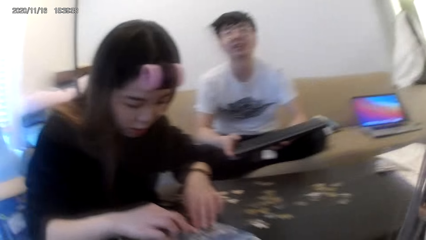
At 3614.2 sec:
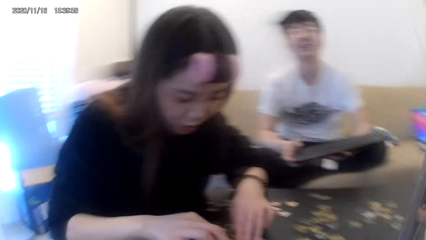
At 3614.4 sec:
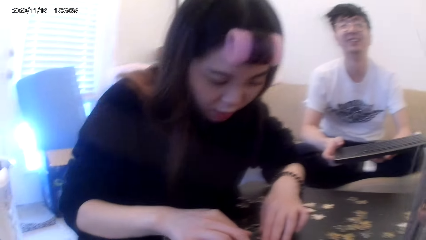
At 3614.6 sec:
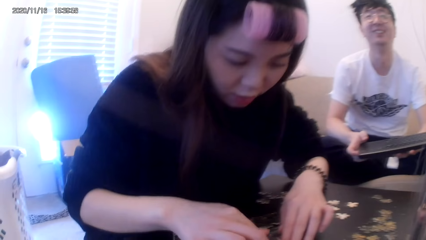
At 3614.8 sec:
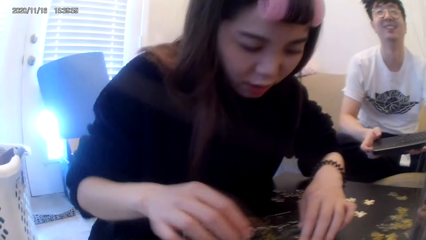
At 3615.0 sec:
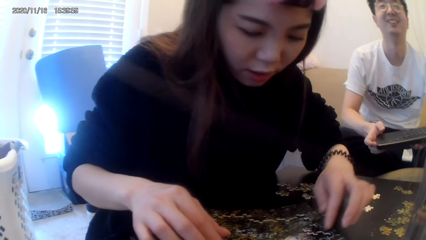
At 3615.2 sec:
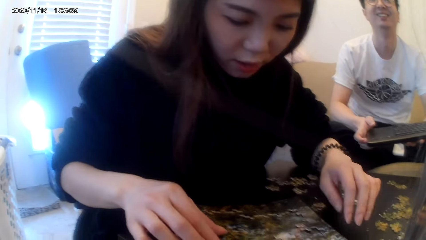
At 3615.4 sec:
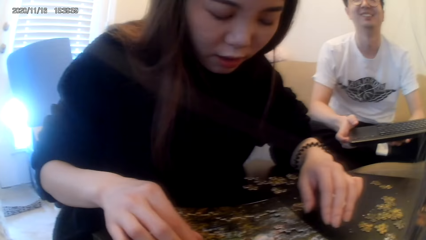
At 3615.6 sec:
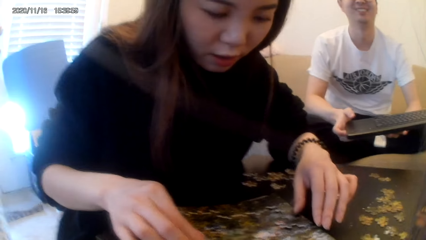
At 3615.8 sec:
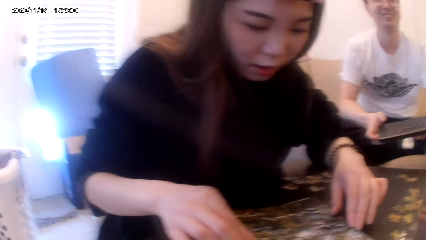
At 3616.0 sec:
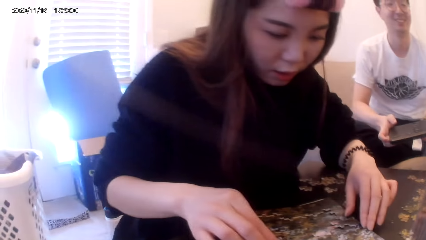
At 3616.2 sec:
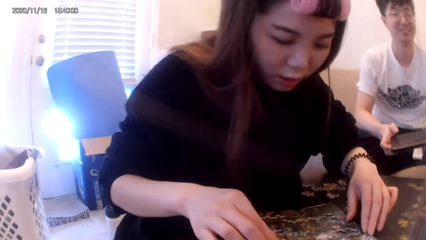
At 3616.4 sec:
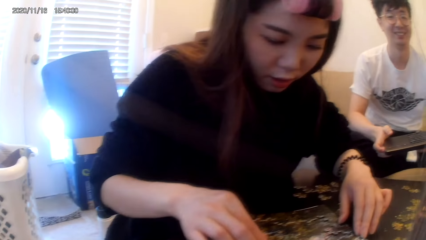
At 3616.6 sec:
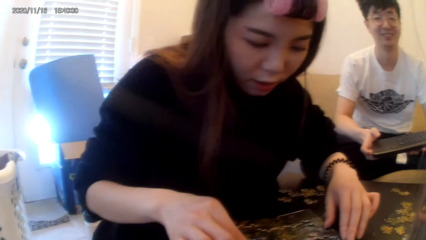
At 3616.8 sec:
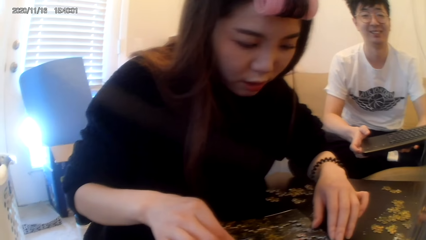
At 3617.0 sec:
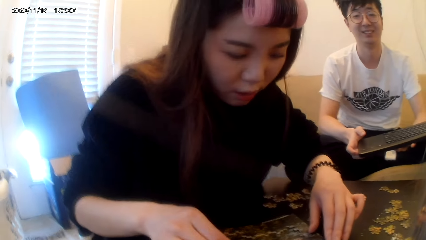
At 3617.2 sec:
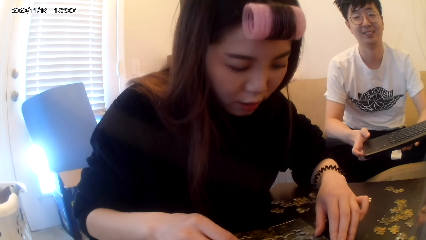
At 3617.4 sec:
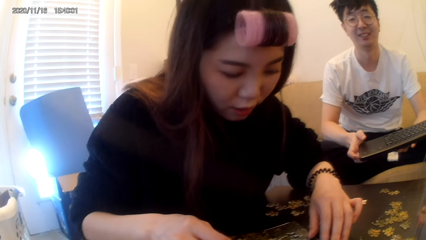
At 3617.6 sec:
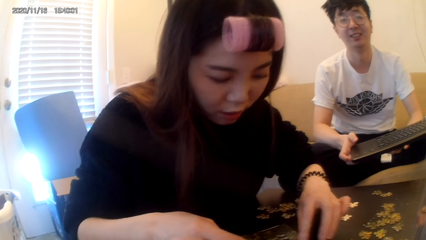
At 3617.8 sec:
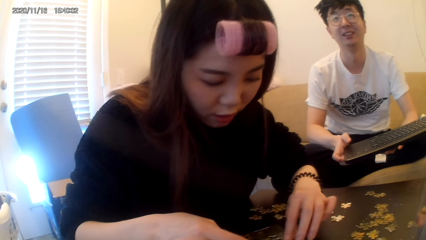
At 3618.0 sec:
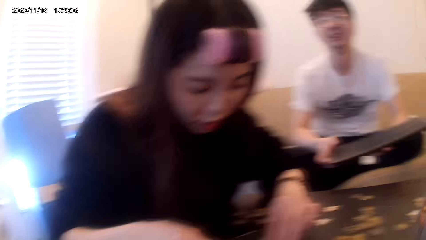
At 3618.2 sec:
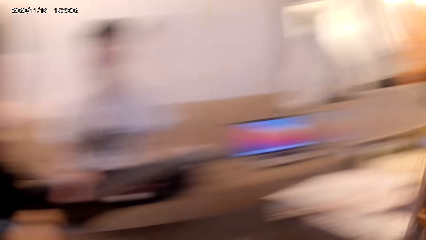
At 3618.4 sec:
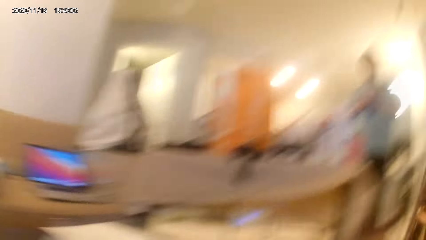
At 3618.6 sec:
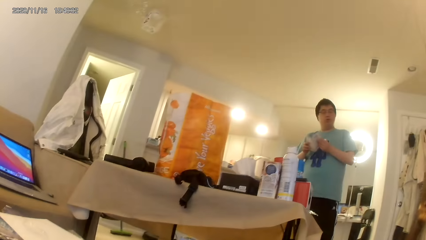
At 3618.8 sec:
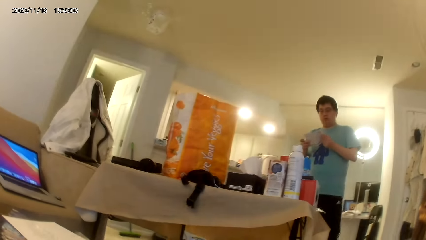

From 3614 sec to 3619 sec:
The camera wearer turns forward. They look around. A woman arranges something and fixes ribbon cuts on others. The camera wearer turns right.
